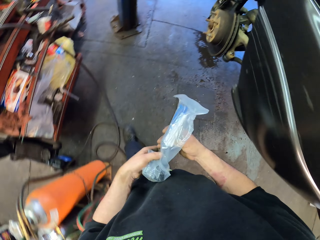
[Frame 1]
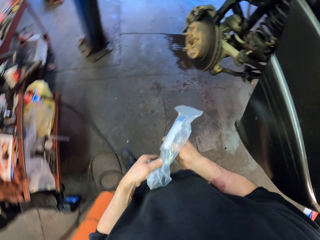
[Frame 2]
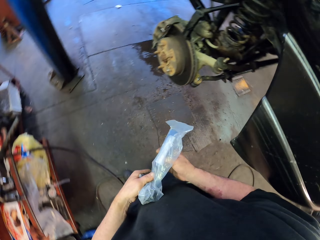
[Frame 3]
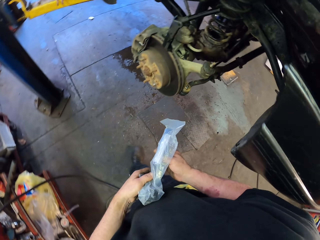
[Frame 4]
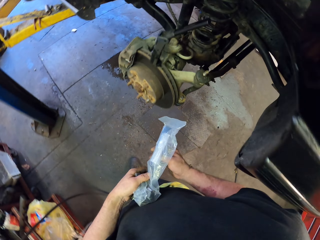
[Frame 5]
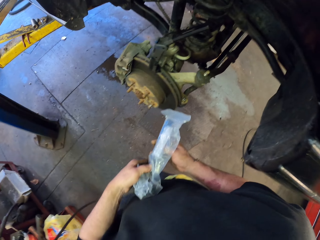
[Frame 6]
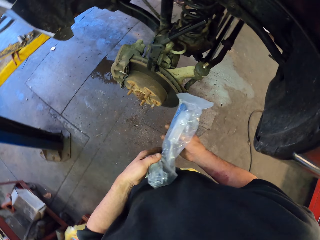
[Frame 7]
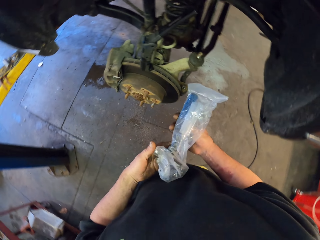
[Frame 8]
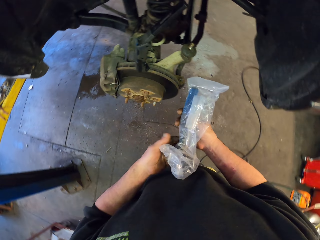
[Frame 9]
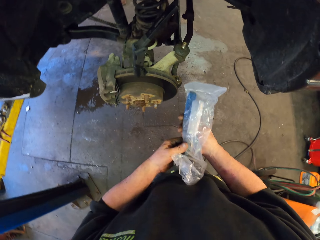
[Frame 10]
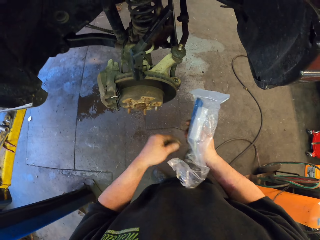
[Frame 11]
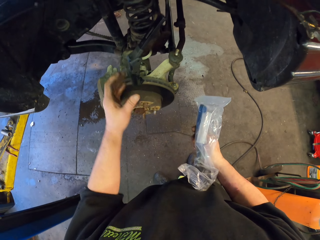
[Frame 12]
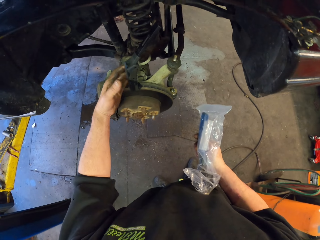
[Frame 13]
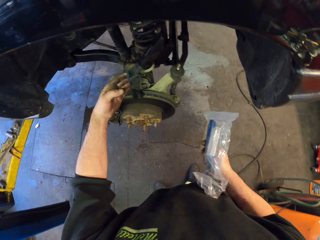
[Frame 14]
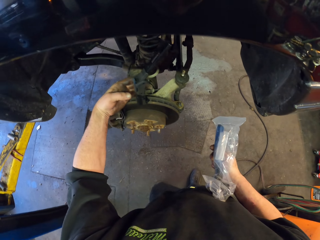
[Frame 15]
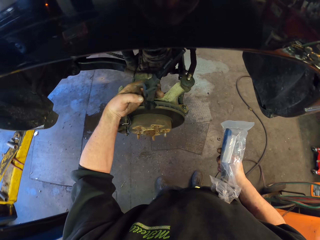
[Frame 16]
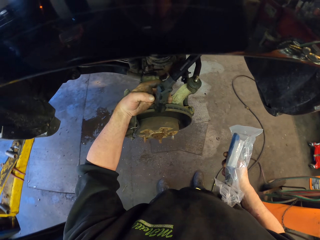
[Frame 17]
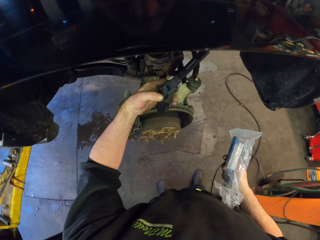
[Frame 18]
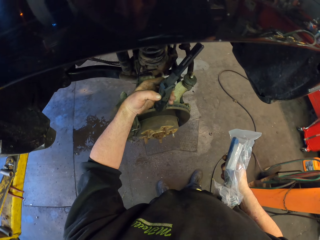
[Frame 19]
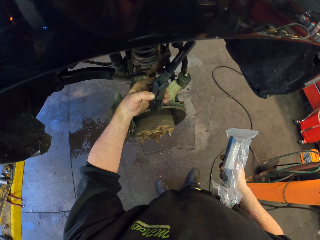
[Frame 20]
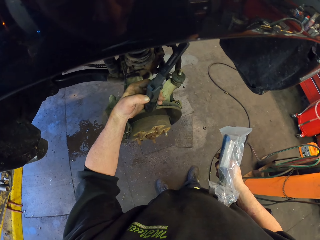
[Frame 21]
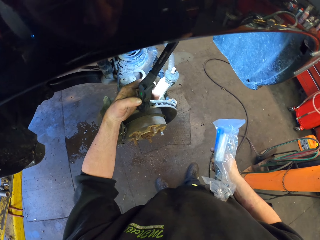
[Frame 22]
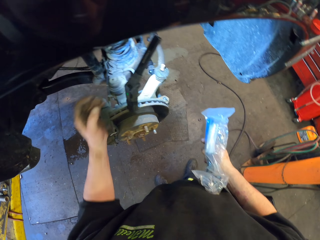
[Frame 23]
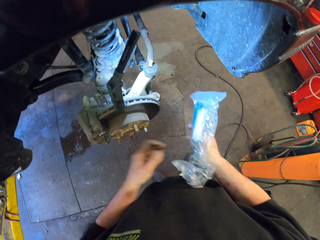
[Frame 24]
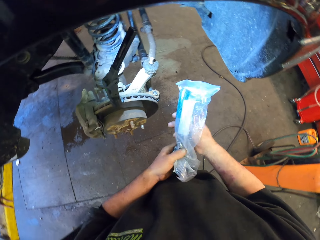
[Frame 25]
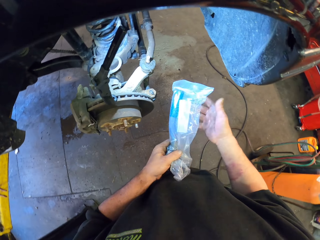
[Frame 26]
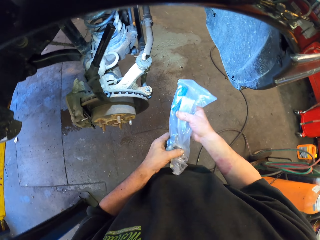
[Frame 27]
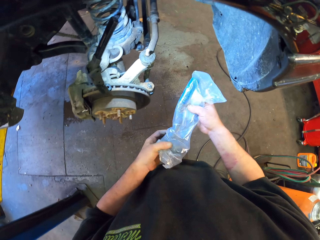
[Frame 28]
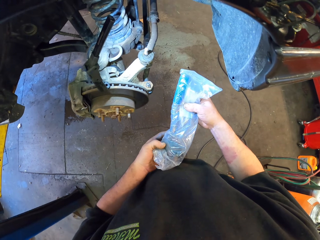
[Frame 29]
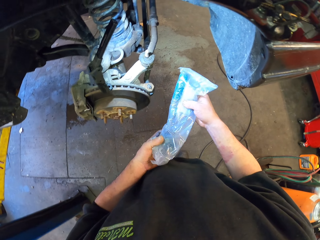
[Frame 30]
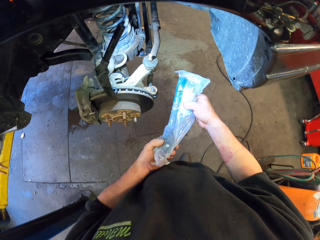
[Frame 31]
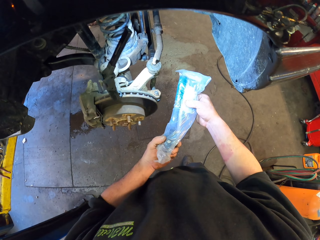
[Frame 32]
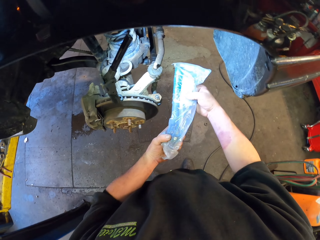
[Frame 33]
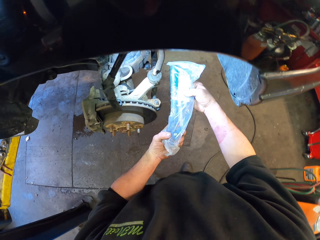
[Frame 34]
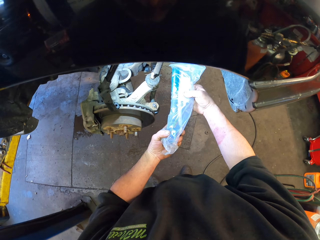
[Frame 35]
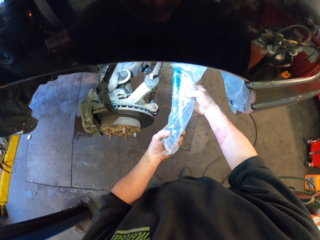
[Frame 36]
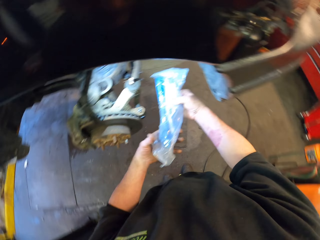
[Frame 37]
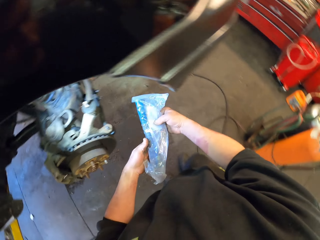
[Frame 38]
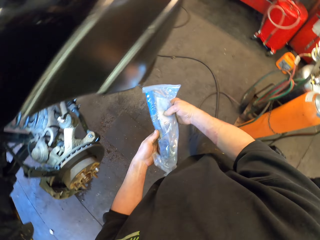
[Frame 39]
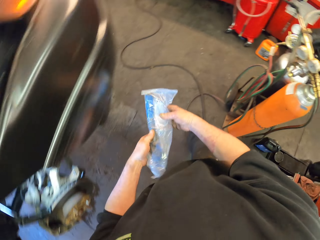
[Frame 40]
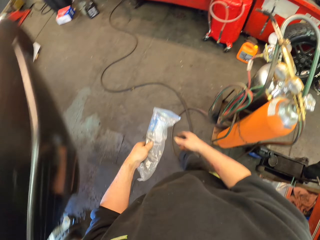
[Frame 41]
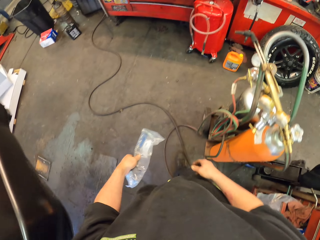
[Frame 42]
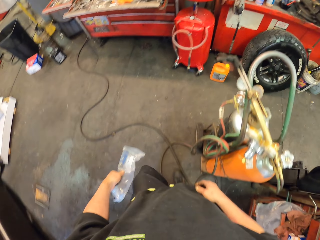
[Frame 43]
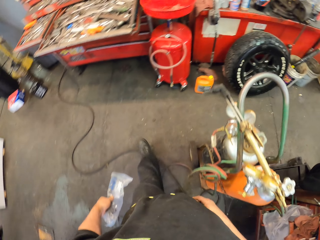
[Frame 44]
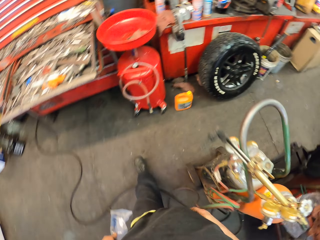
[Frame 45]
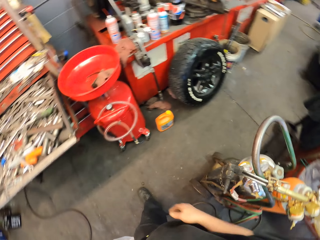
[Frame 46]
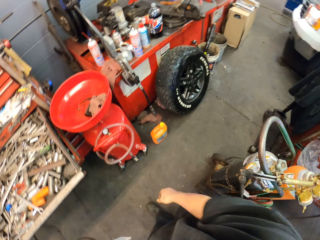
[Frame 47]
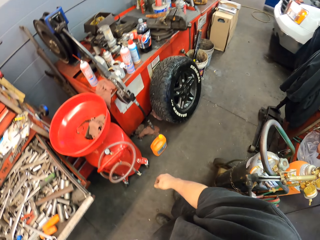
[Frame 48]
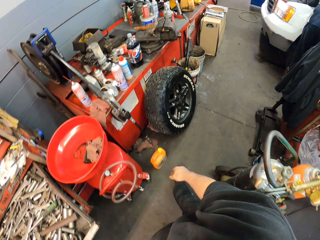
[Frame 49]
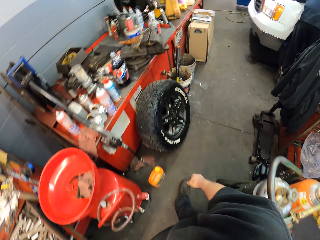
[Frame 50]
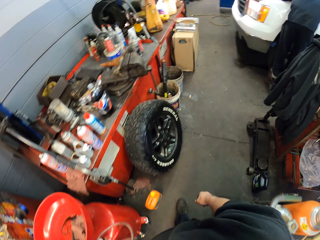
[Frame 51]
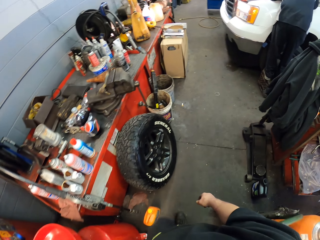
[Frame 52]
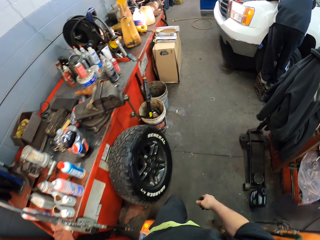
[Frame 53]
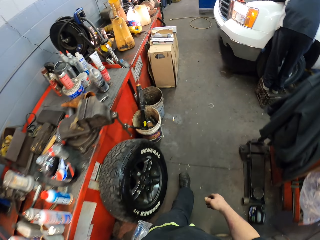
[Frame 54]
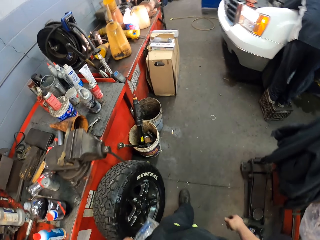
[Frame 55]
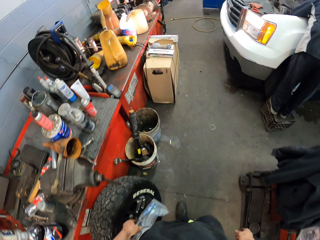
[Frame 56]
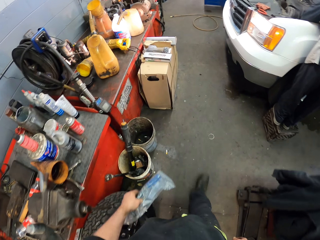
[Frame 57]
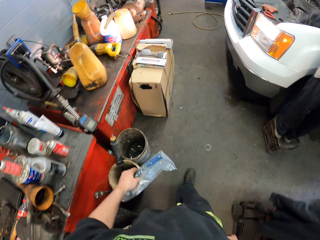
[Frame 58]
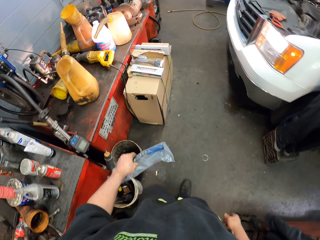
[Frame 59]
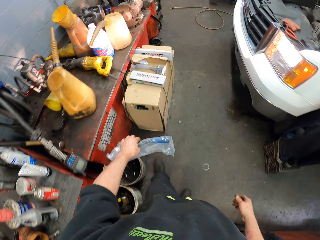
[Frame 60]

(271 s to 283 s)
The camera wearer turns on a portable magnetic light. They use the portable magnetic light to look at the suspension ball joint. They turn back. They walk around.

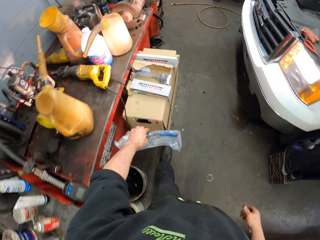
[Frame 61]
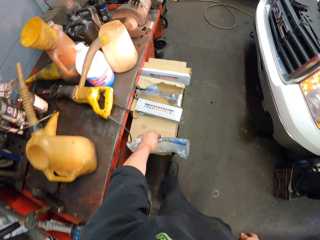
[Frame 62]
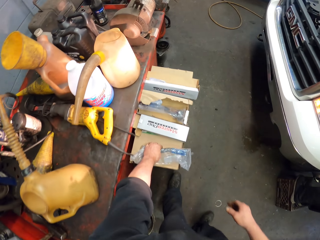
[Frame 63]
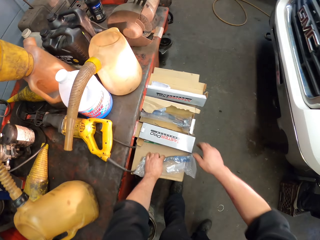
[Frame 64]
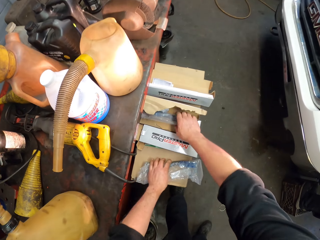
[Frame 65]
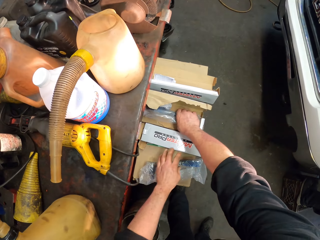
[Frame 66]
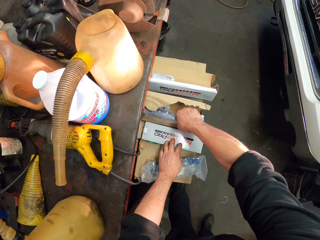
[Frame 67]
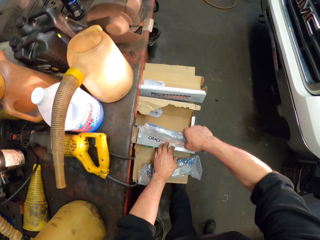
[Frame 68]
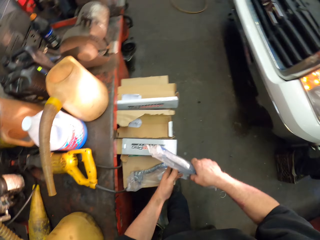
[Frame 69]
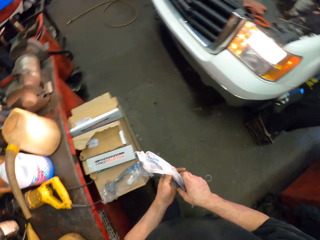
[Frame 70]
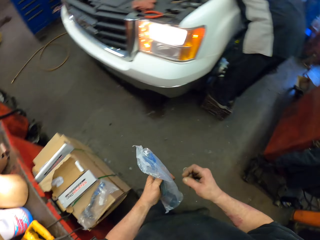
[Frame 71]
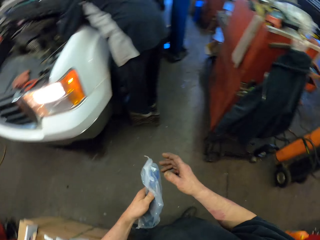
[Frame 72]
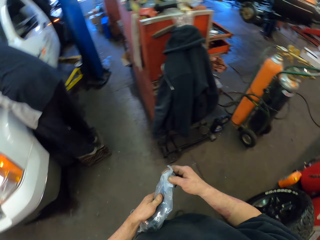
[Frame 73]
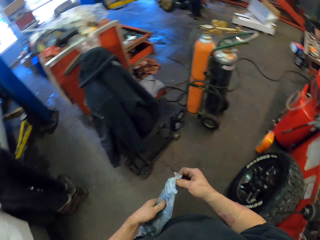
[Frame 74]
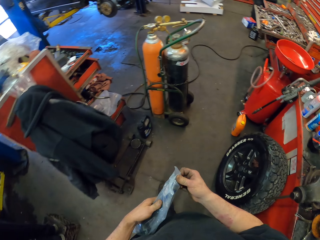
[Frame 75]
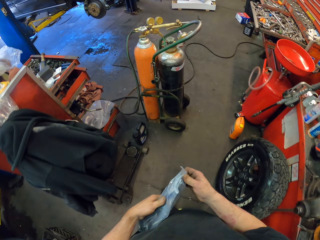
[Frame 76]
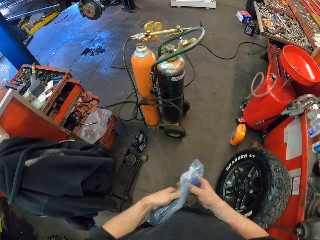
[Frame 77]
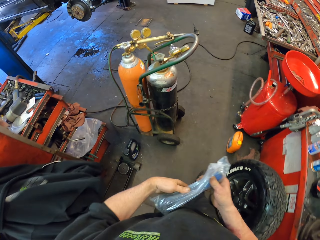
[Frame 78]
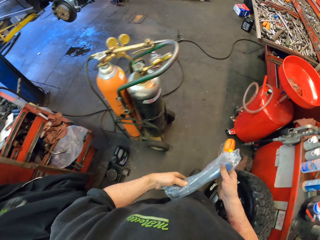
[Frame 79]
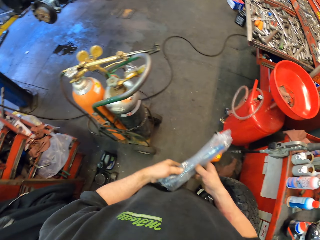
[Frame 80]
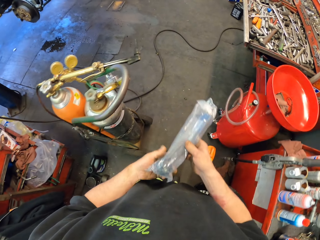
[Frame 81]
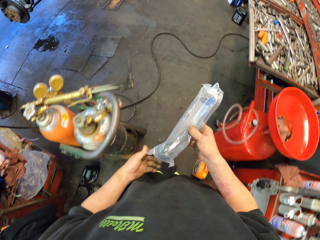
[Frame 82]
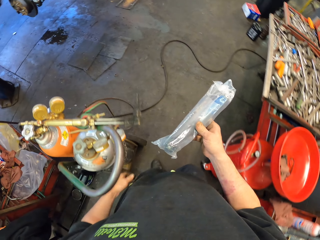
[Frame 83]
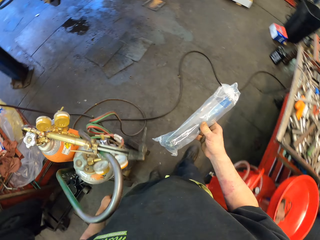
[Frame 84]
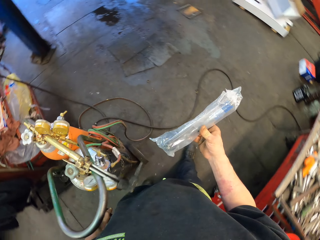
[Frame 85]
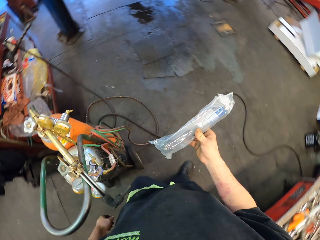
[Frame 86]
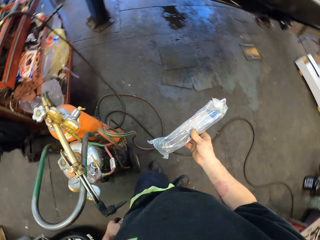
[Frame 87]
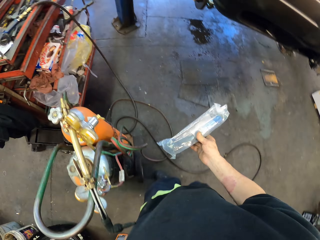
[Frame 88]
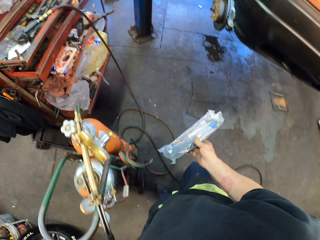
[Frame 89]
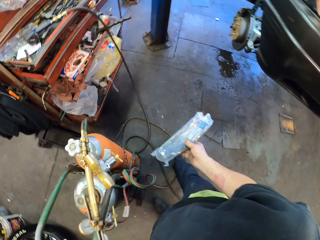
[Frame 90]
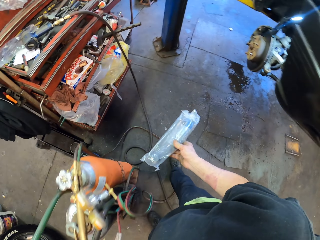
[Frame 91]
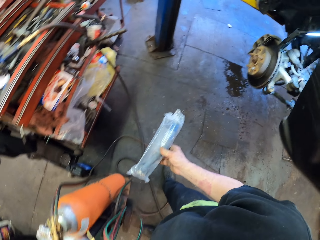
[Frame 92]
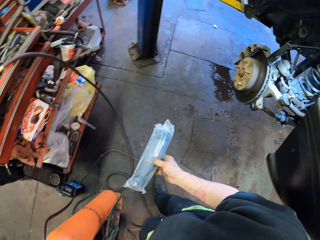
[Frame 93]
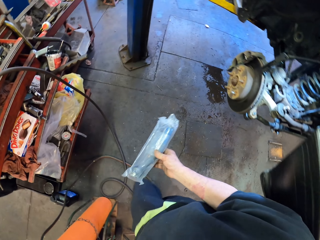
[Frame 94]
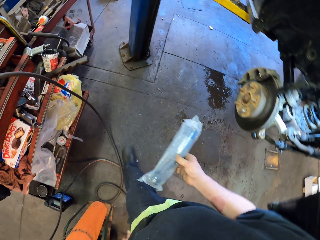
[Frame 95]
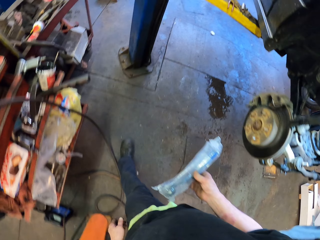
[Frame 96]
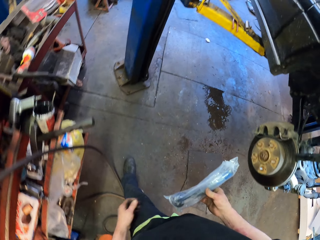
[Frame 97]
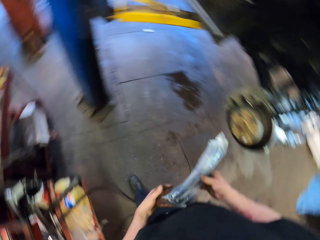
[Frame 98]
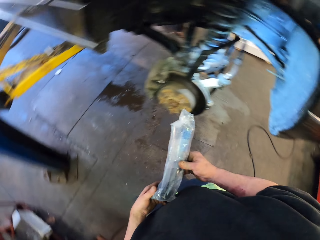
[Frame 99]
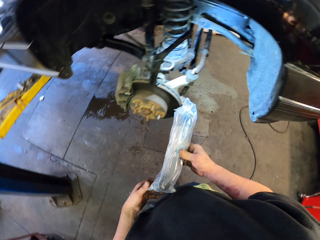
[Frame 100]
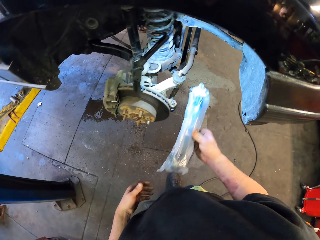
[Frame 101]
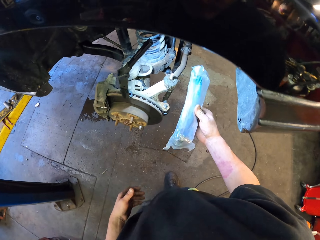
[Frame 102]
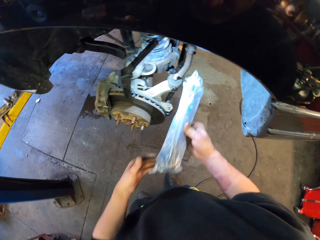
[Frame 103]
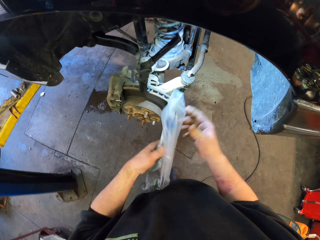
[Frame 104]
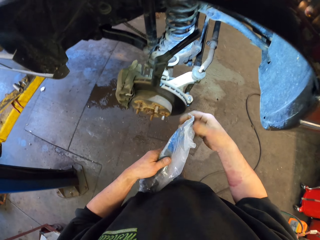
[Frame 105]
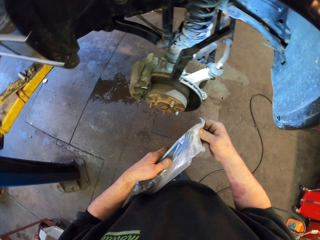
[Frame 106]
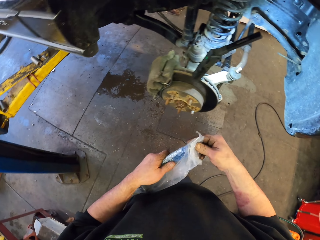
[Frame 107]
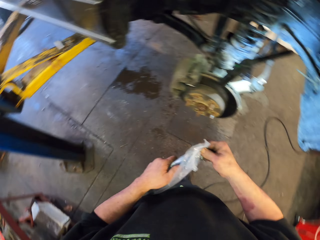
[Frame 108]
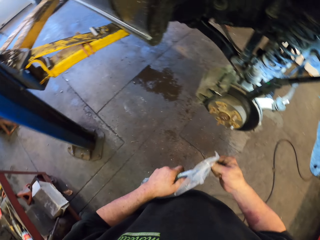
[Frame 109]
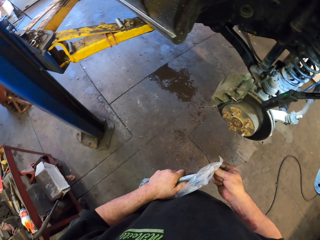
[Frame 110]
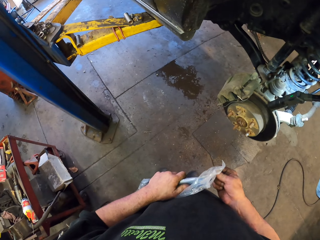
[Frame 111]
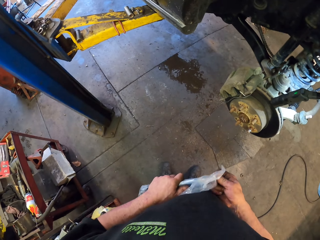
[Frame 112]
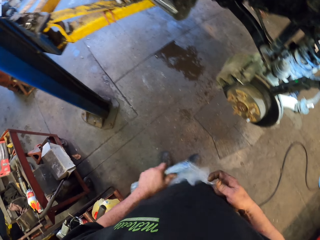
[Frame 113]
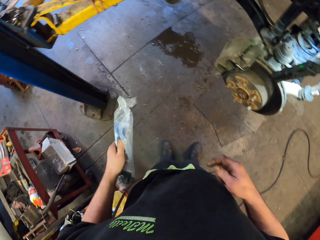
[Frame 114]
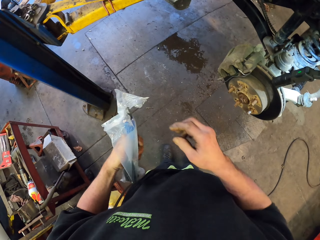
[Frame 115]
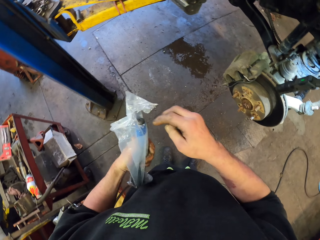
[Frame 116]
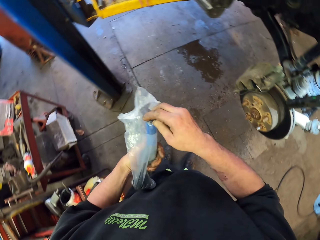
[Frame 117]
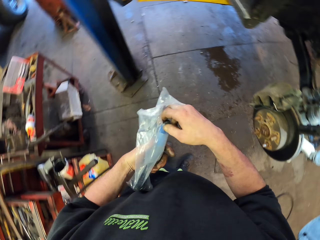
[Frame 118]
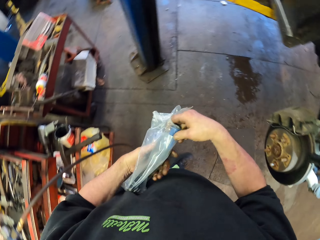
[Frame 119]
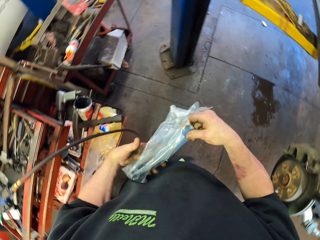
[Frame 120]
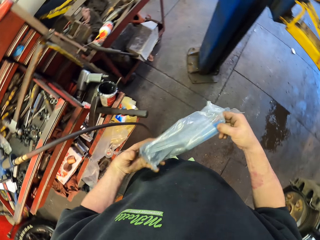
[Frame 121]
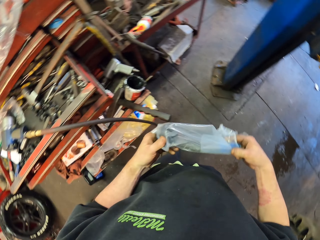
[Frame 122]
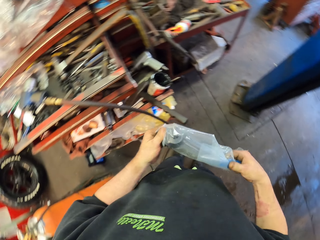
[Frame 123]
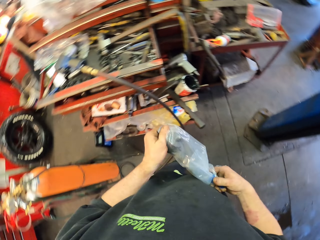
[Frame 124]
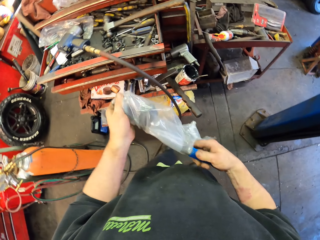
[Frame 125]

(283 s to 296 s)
The camera wearer puts down the suspension ball joint. They take the suspension ball joint. They turn around. They walk around. They drop the left hand from the suspension ball joint. They stop walking. They use the light to look at the suspension ball joint. They remove the spare part in the paper. They unseal the suspension ball joint.
